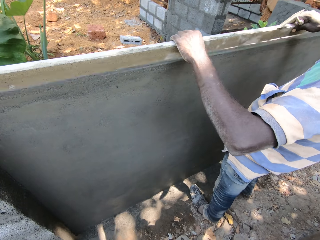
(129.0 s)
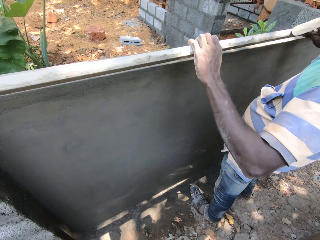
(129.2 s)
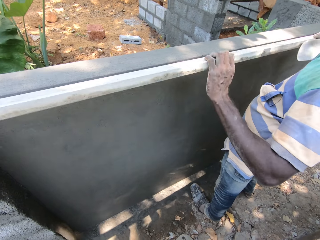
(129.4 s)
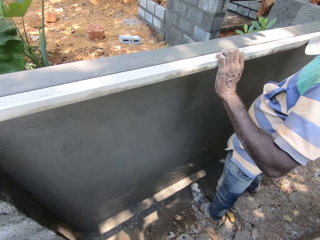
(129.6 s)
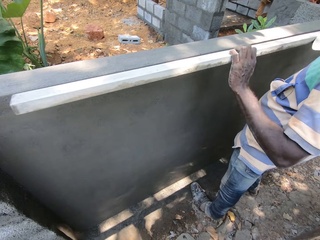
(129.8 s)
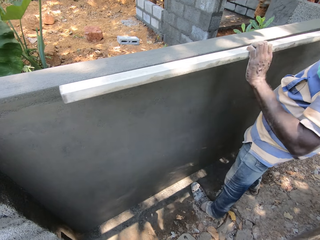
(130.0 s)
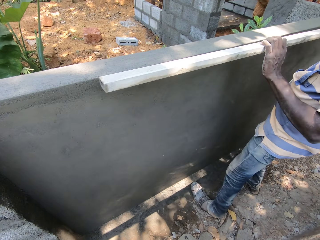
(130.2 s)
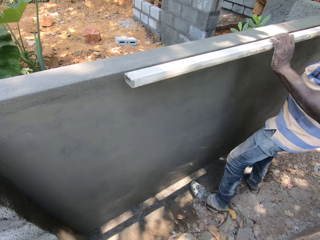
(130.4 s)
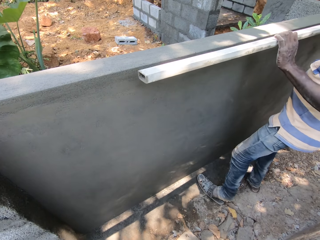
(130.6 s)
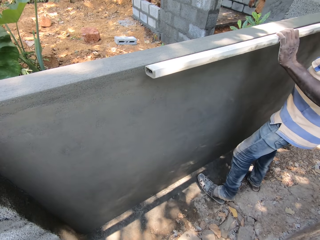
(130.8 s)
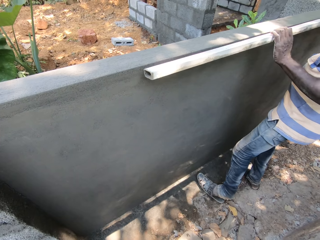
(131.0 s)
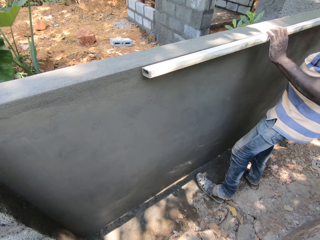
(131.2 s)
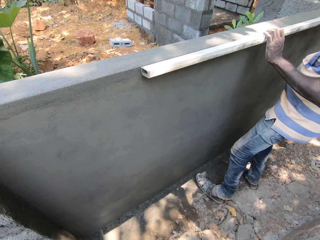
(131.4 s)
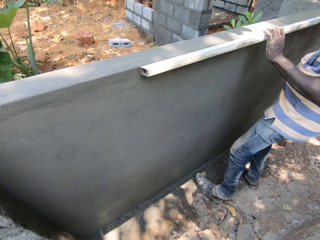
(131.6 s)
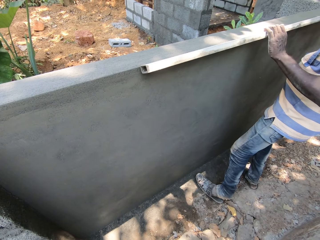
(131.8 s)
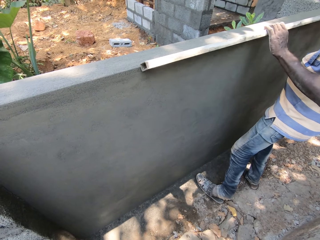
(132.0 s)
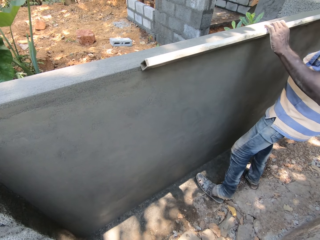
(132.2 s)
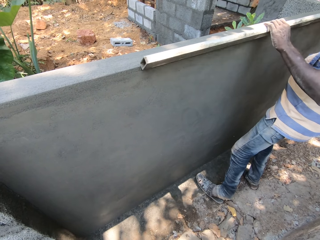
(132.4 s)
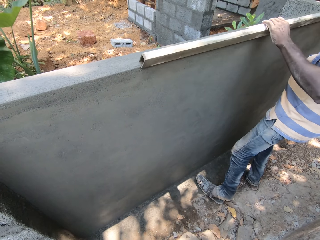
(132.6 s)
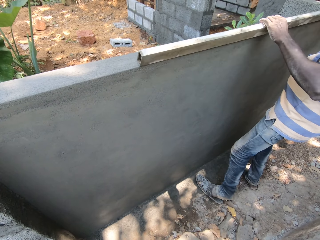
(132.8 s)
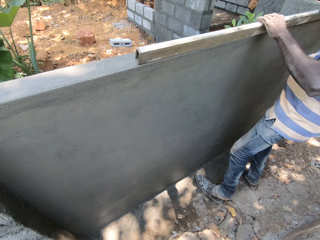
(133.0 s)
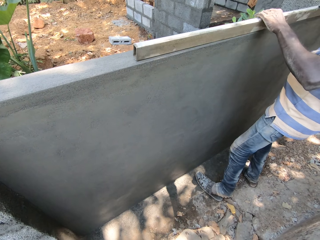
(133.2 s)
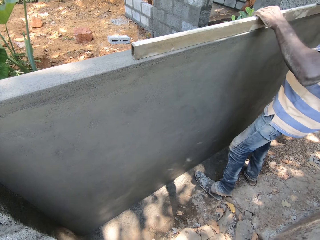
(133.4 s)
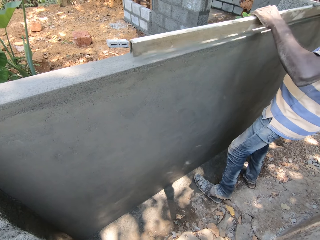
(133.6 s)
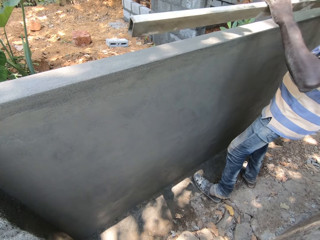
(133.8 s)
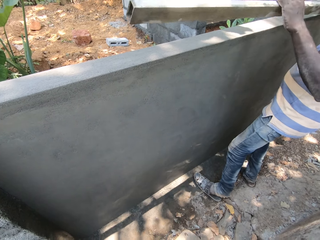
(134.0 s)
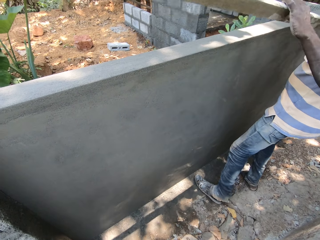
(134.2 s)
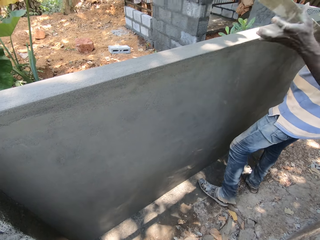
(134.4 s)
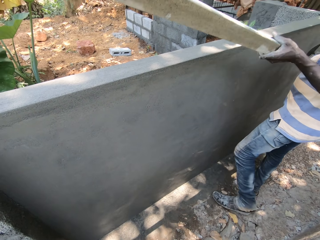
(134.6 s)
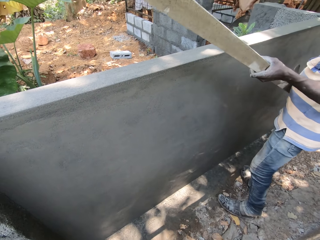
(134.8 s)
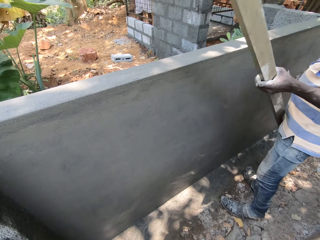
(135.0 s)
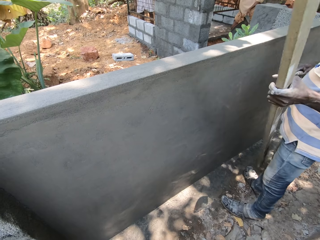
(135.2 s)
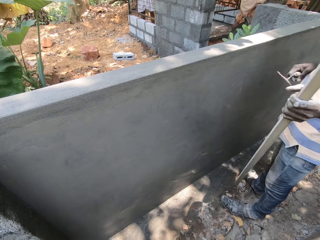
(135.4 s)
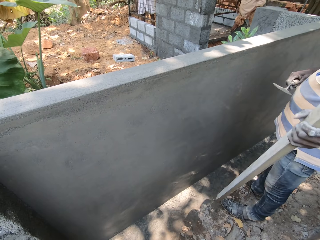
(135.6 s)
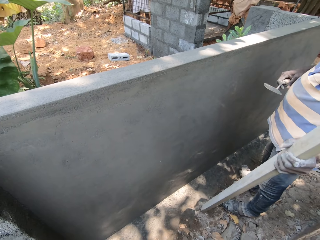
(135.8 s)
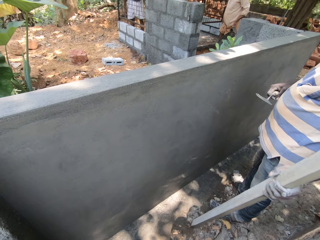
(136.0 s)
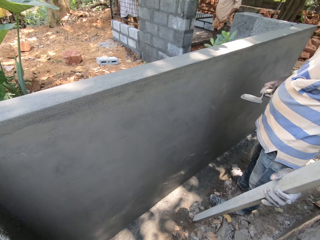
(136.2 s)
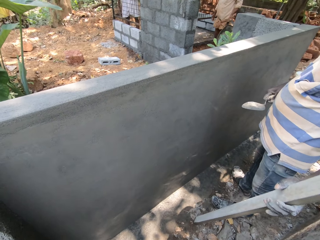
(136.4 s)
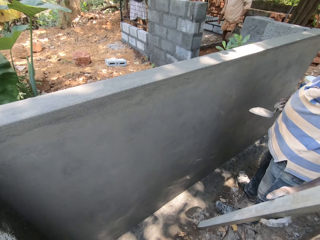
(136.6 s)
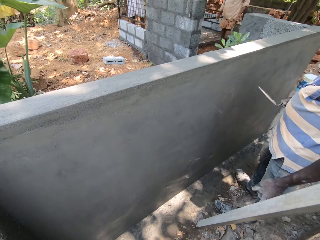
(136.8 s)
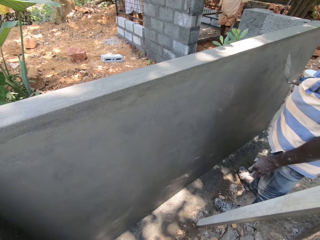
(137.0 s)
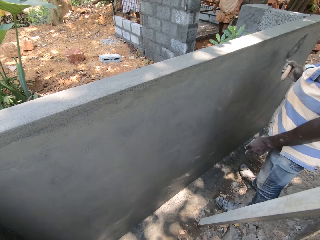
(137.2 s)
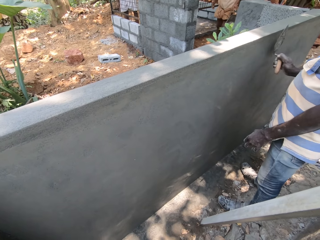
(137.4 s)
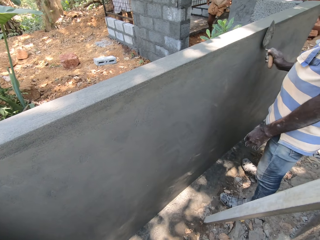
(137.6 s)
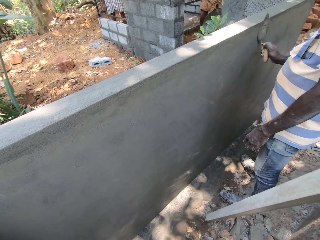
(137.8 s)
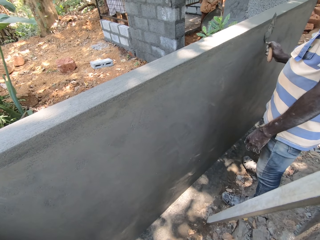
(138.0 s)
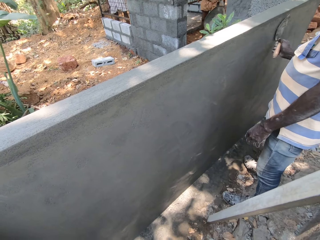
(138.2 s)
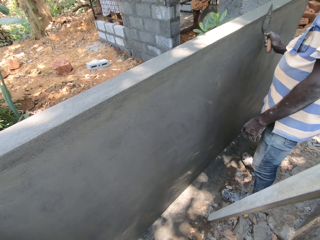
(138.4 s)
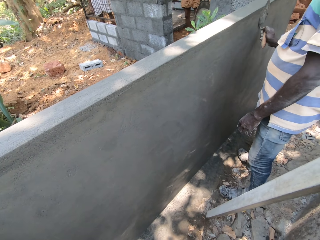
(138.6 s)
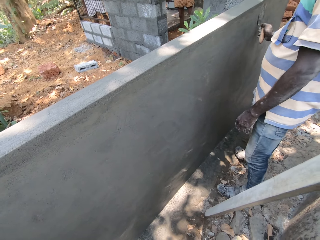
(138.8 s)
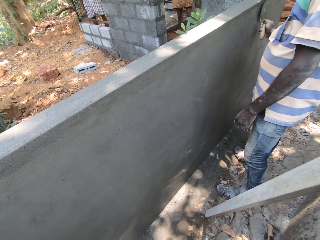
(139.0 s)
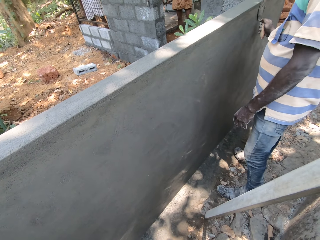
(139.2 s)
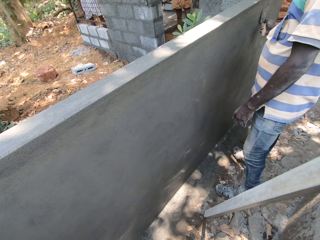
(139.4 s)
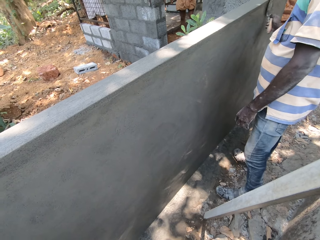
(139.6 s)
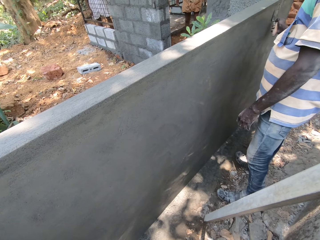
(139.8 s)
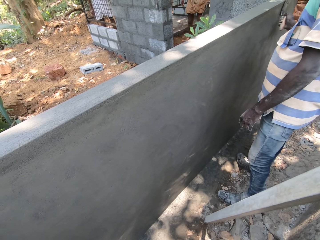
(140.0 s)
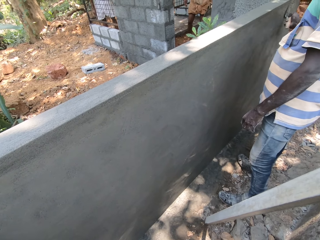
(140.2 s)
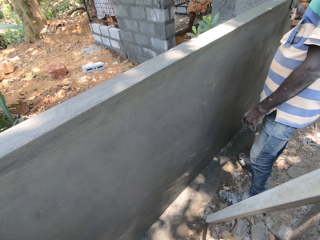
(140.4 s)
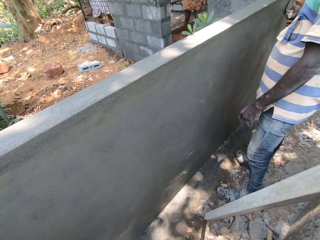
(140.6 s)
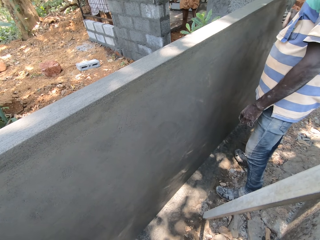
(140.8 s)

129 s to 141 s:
A man takes off the metal rod from the wall with both hands. He places the metal rod on the wall with both hands and smoothens the wall with the metal rod in both hands. He takes off the metal rod from the wall with both hands. Another man interacts with a third man. The second man scrapes the metal cage with the scraper in his right hand. The first man places the metal rod on the ground with his left hand. The camera wearer takes the lining bar from a person. The first man smoothens the wall with the hand trowel in his right hand.

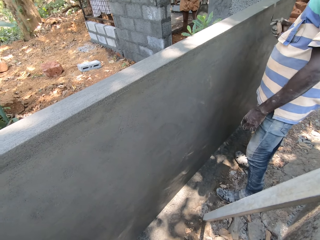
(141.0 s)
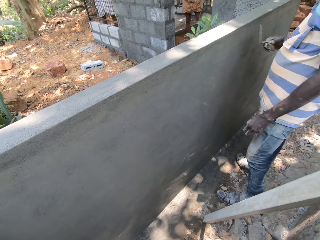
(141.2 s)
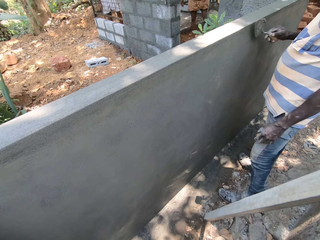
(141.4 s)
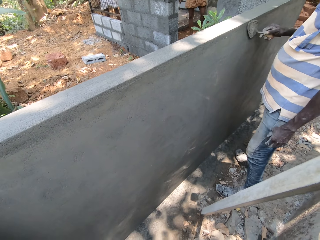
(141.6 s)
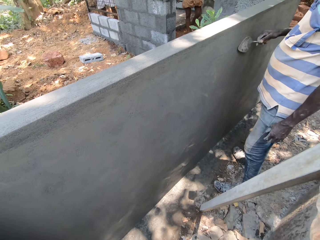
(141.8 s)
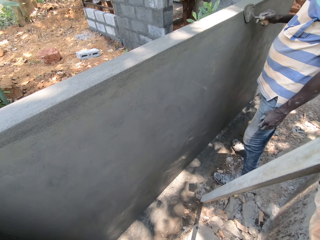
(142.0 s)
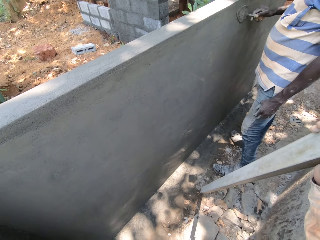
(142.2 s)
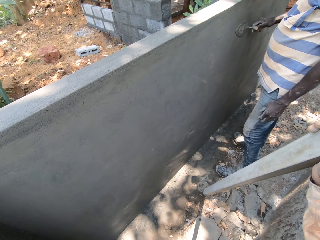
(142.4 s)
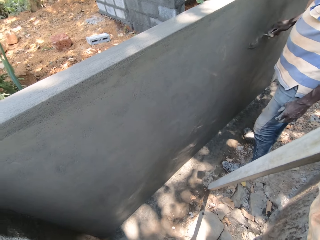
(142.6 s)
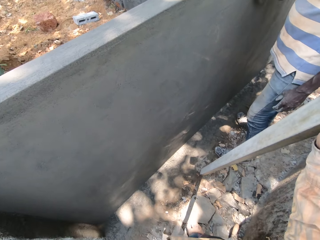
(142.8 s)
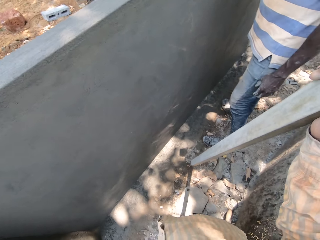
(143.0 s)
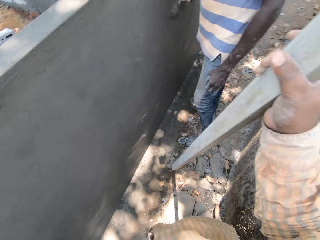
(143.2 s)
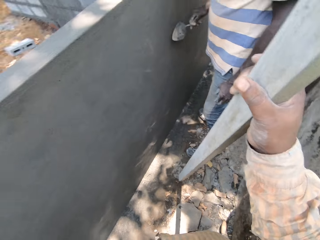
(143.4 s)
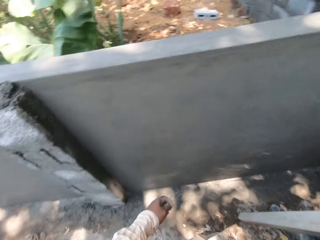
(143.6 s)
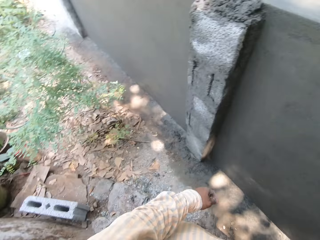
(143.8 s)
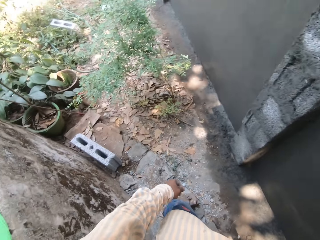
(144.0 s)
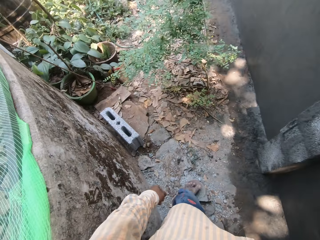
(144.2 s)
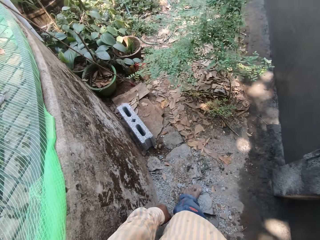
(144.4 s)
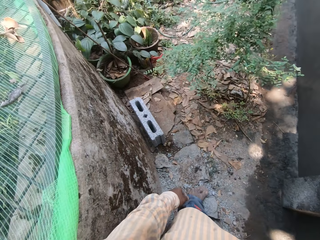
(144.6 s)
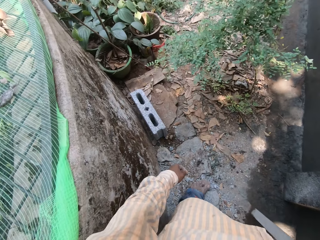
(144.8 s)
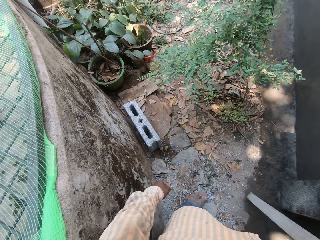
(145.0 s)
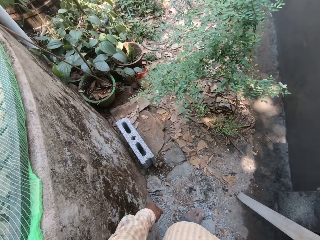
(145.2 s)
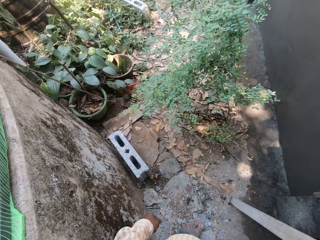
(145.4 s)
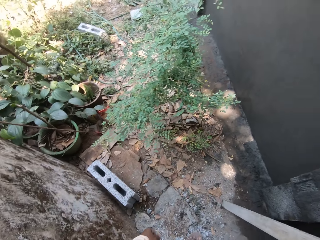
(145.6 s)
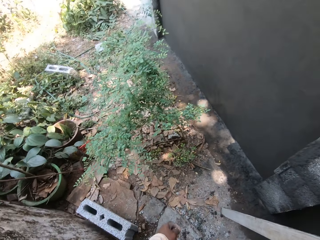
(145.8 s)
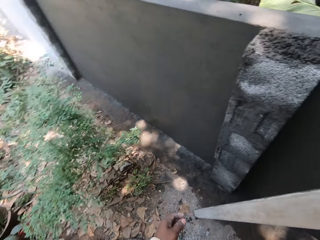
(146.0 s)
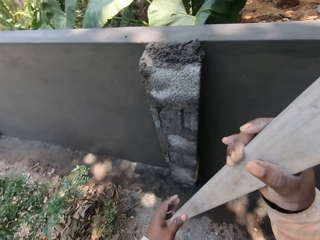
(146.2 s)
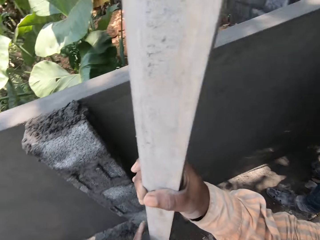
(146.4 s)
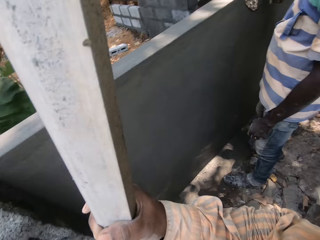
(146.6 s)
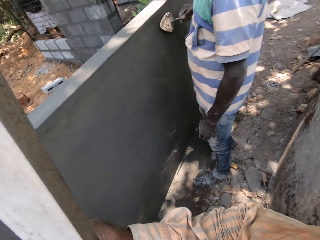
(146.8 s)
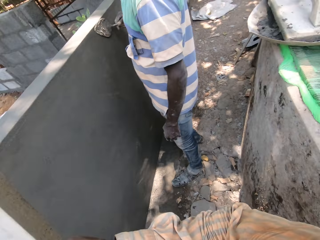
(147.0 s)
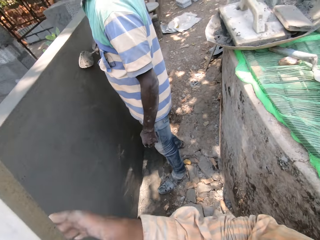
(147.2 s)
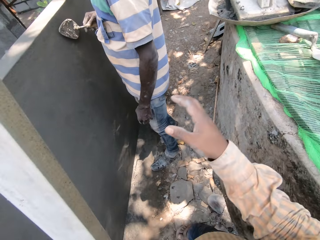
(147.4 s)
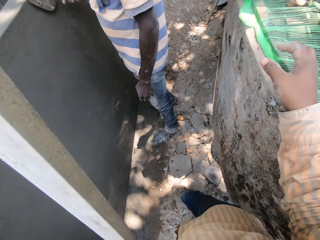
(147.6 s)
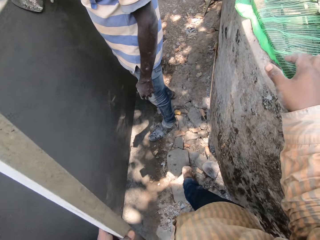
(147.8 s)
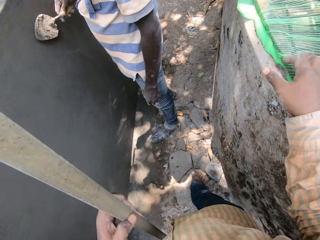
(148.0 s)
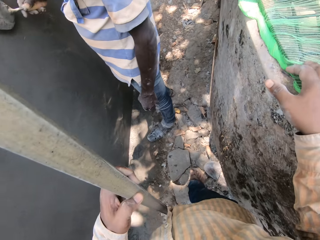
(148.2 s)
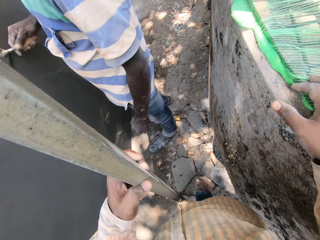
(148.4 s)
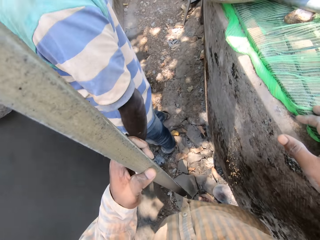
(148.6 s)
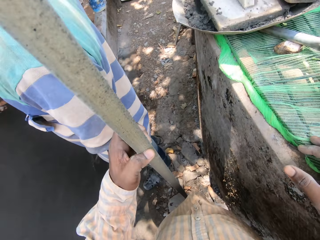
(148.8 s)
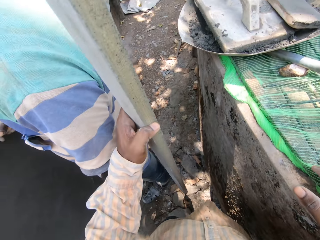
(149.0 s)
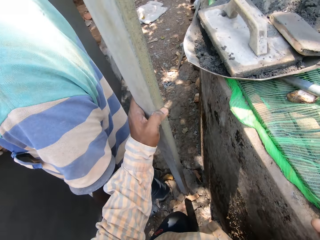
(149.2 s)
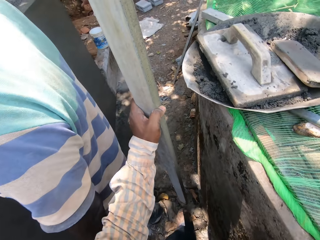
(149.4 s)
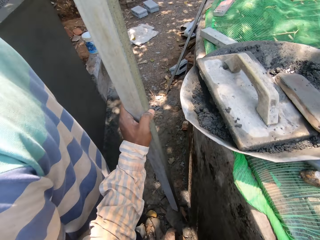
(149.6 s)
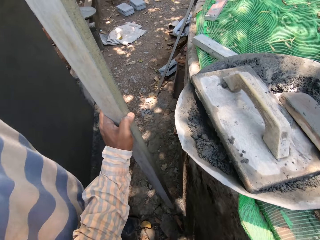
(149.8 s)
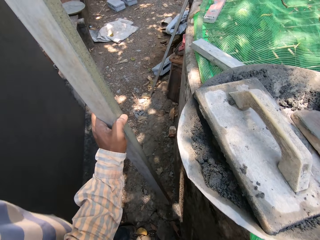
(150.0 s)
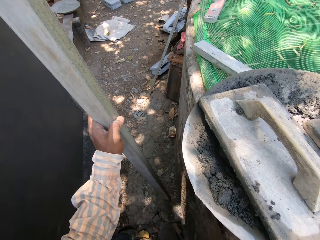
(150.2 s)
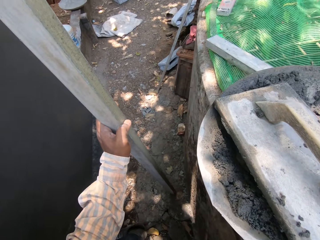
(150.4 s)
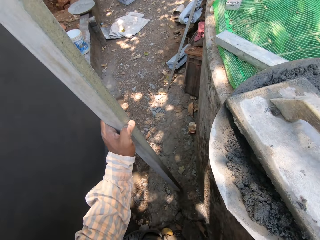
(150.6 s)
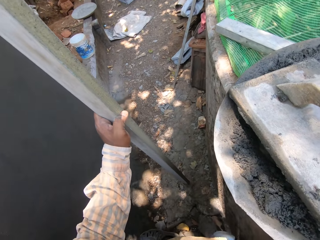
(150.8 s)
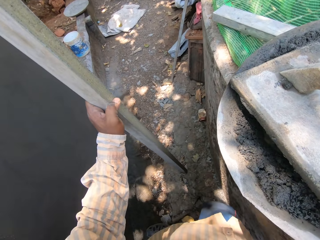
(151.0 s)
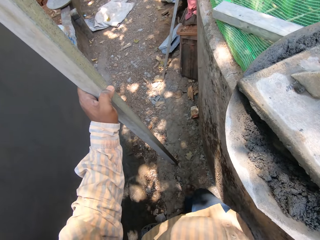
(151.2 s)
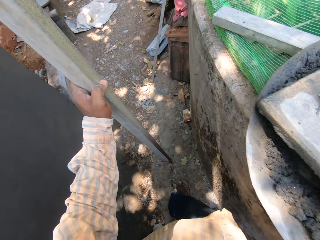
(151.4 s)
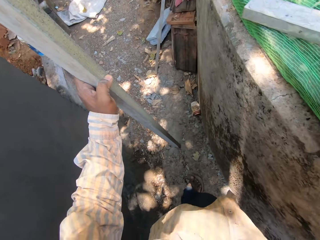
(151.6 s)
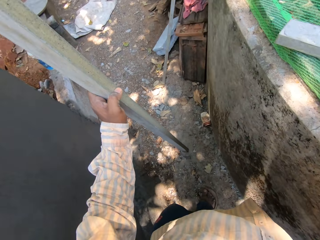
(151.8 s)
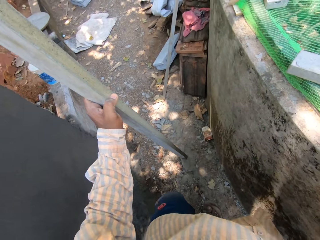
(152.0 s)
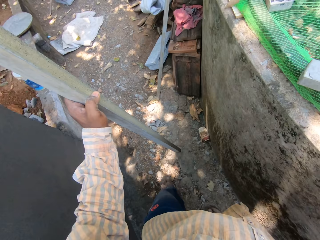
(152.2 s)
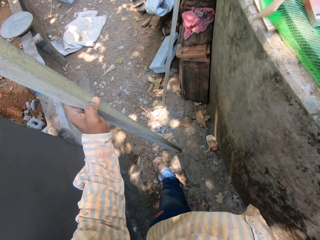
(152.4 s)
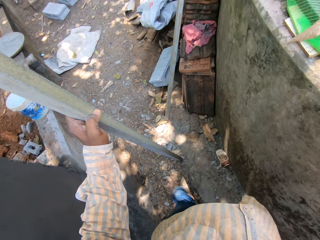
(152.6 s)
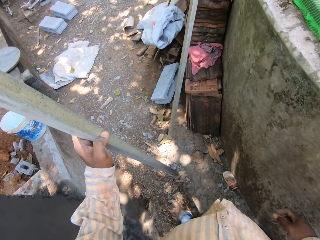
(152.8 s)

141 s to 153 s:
A man smoothens the wall with the hand trowel in his right hand. The camera wearer walks carrying the lining metal bar. He places the metal rod on the ground with his right hand. He places his left hand on the metal rod in his right hand. The man smoothens the wall with the hand trowel in his right hand. The camera wearer places his right hand on the wall.
